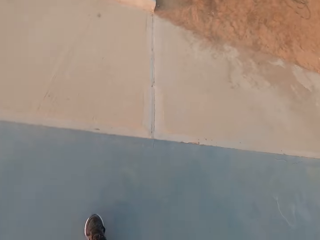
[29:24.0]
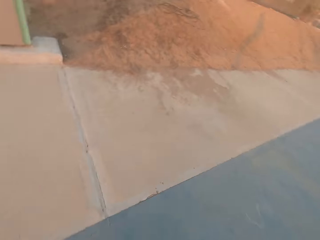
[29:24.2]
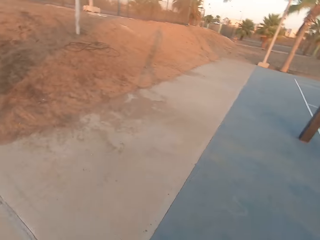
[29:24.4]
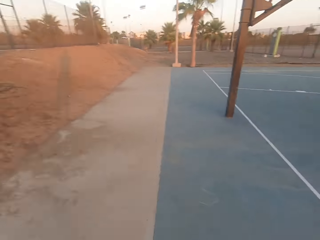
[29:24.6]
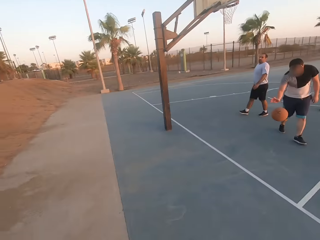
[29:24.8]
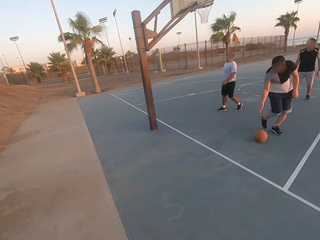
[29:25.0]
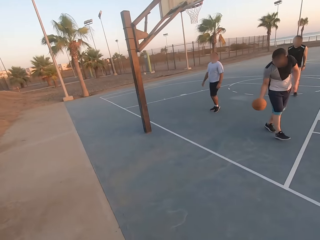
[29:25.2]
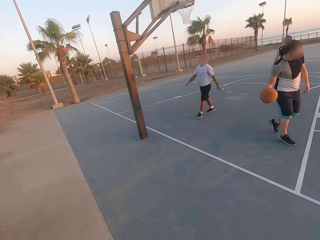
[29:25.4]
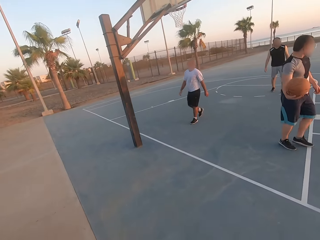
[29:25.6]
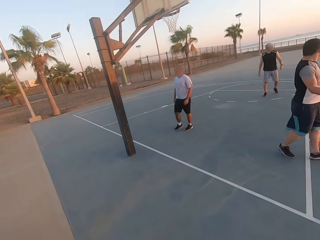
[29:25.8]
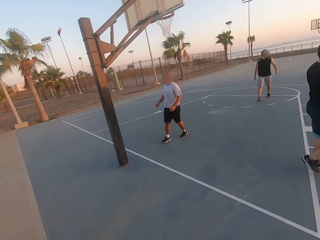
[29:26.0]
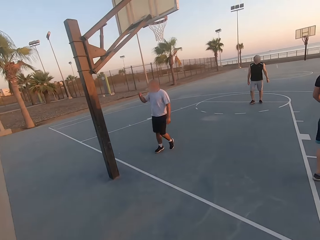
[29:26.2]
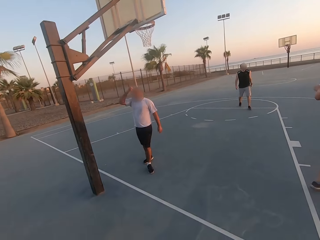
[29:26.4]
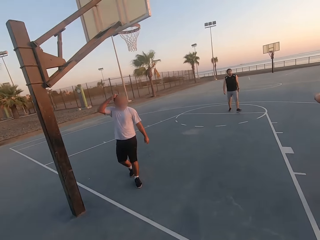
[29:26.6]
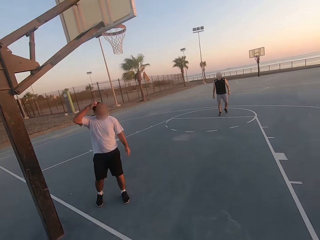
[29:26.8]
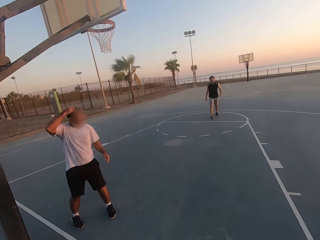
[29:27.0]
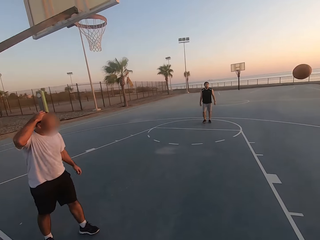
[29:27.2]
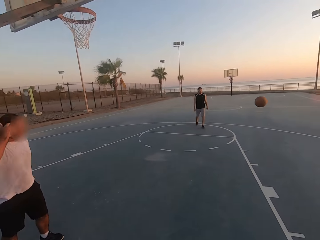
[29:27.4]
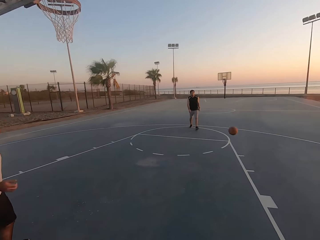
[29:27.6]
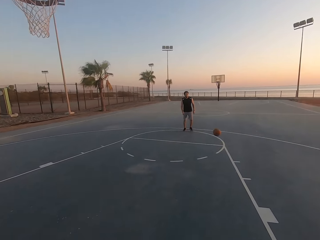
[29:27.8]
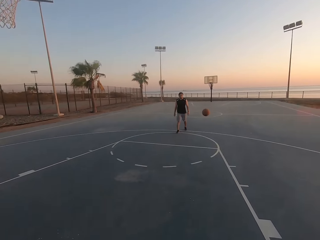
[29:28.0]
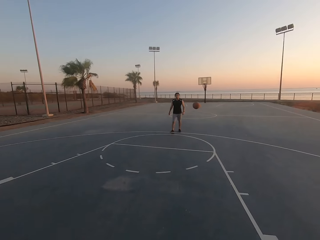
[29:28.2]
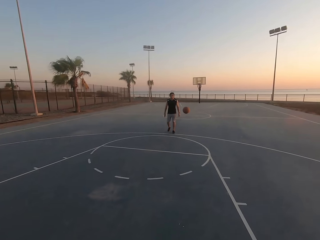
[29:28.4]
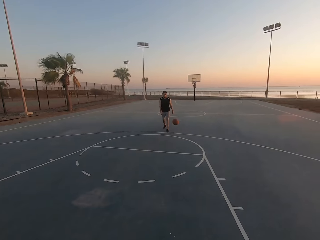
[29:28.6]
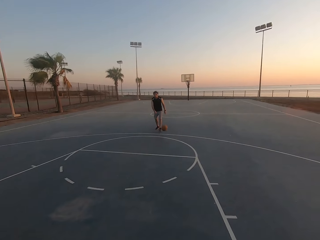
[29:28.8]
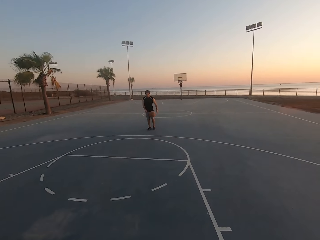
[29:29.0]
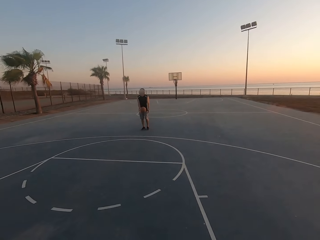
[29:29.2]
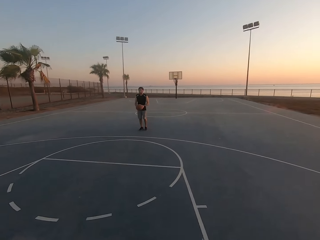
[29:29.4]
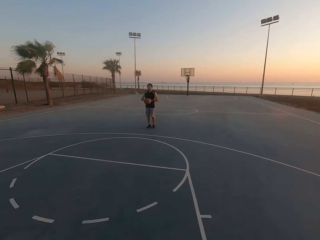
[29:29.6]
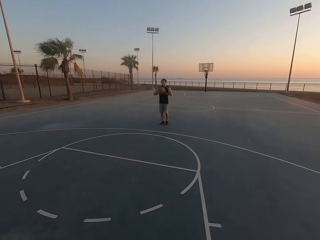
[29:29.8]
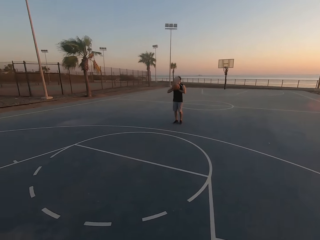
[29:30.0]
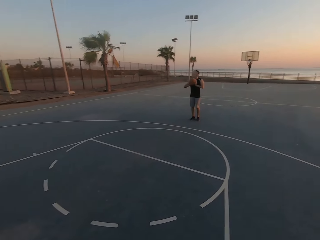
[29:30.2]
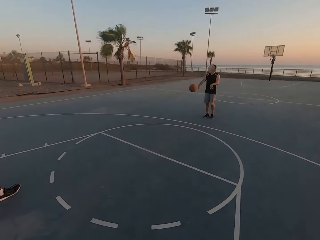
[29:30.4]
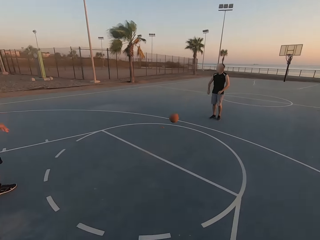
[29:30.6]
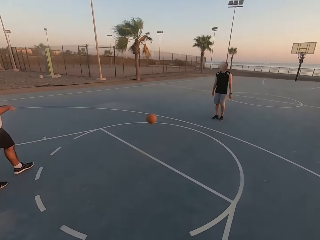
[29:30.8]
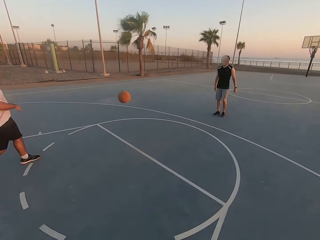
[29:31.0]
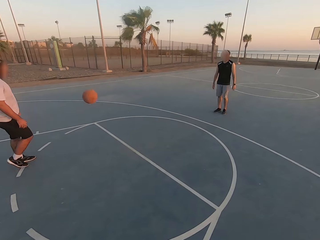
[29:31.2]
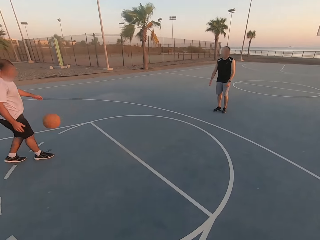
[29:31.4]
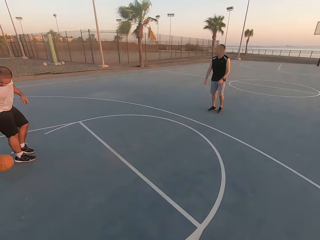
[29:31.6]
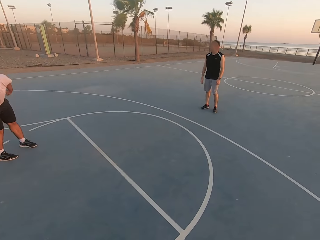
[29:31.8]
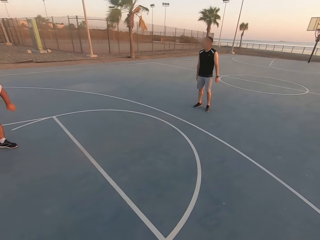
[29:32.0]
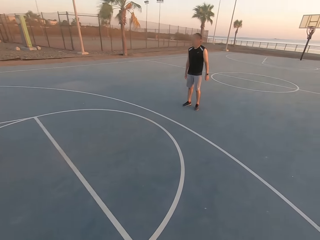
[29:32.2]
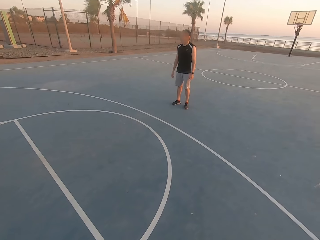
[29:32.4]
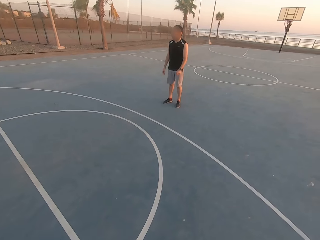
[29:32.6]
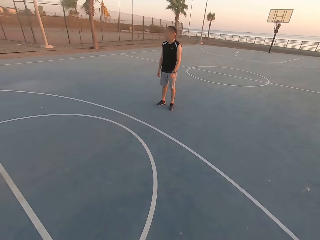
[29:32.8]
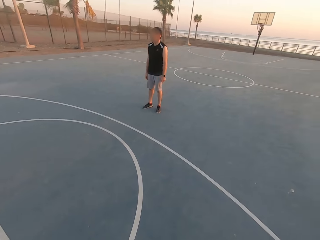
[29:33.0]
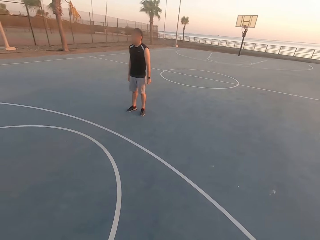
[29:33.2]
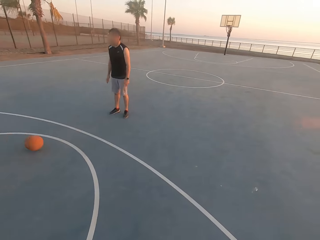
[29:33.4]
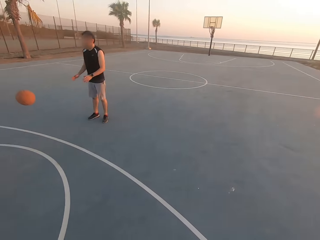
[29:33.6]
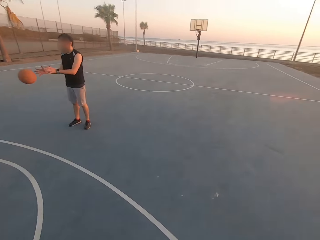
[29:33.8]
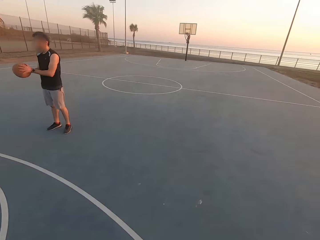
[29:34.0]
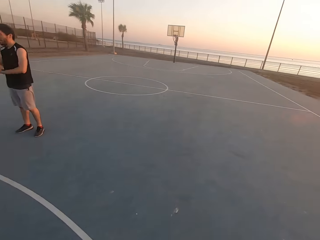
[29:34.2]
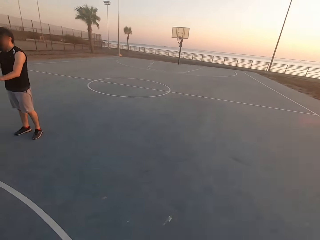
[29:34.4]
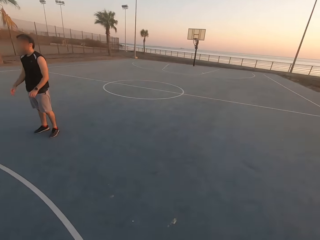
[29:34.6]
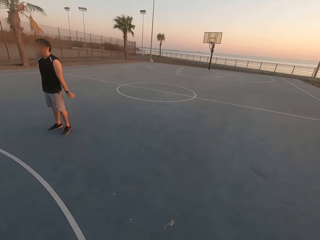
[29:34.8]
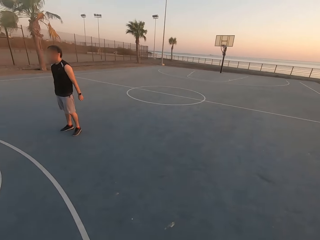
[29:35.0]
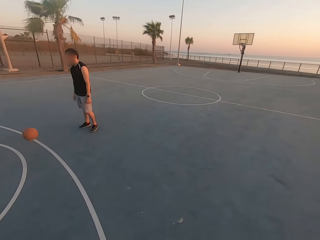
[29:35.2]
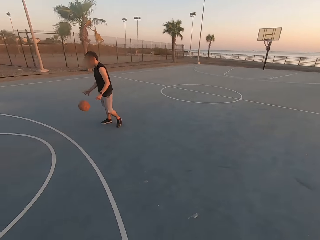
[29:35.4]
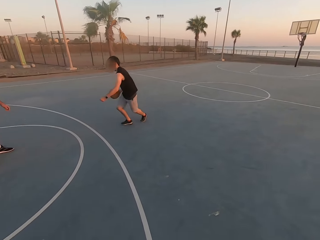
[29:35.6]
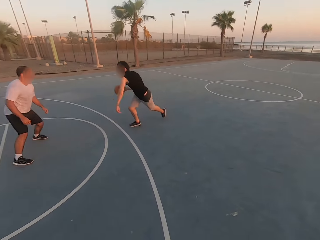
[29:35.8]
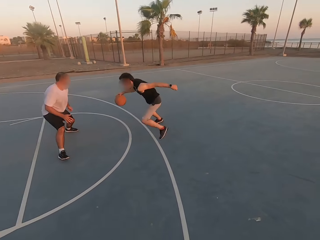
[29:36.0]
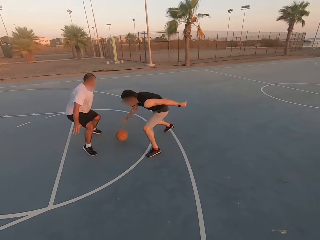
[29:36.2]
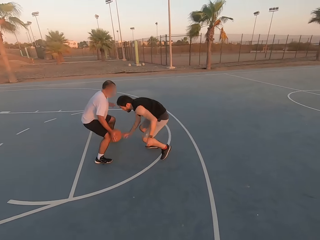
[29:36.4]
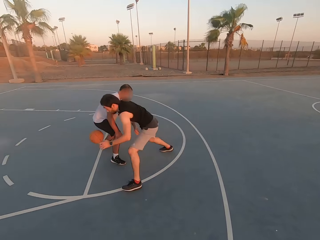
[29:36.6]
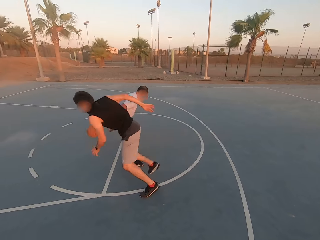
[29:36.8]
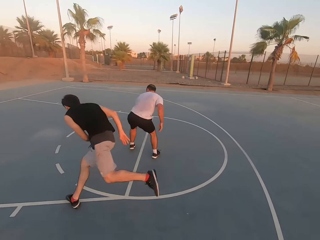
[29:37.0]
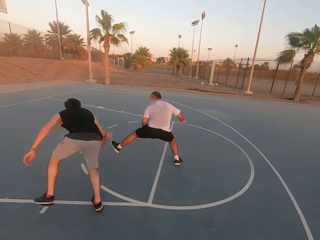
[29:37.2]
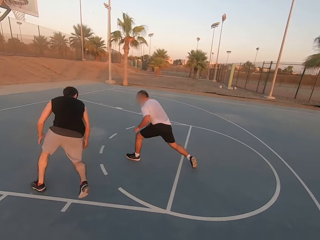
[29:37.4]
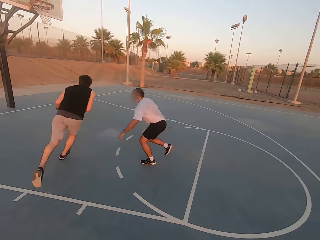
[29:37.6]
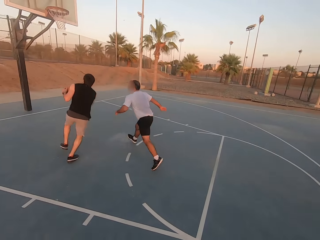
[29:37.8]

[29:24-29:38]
The camera wearer throws the ball in the court and picks up the ball. A man dribbles the ball. The camera wearer looks around. The man dribbles the ball again. Another man walks. A third man walks. The first man throws the ball to the second man. The third man picks up the ball. The second man holds the ball. The second man throws the ball to the third man. The third man picks up the ball. The camera wearer walks. The second man holds the ball. The third man throws the ball to the second man. A man picks up the ball. The second man throws the ball to the third man. The third man throws the ball to the second man. The second man dribbles the ball. The third man shields.

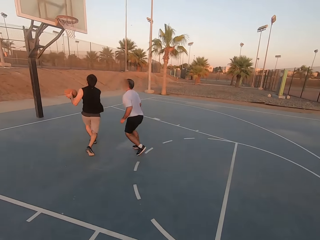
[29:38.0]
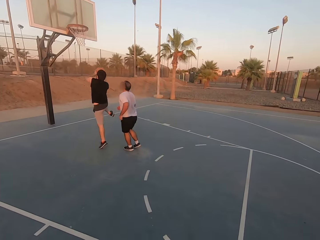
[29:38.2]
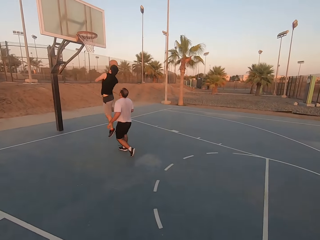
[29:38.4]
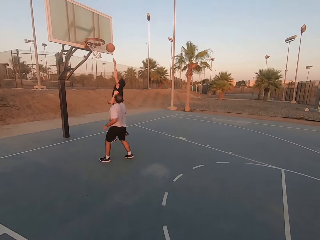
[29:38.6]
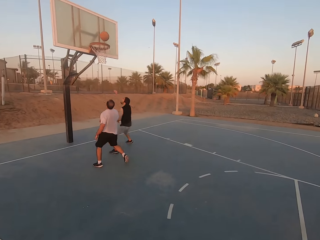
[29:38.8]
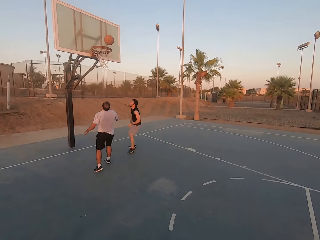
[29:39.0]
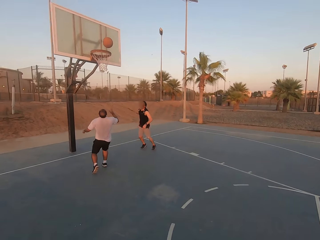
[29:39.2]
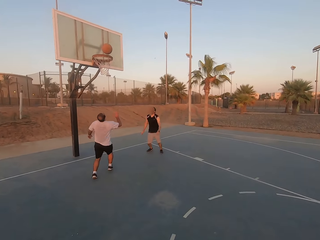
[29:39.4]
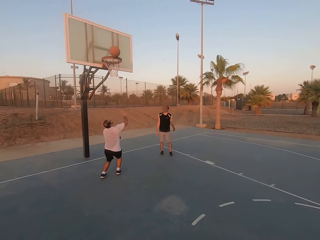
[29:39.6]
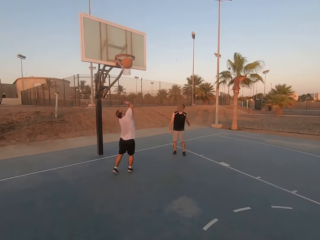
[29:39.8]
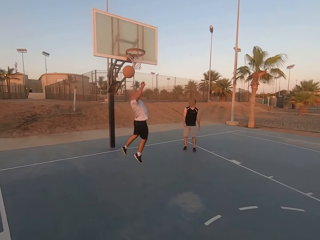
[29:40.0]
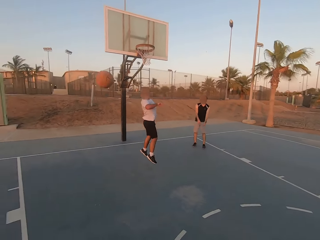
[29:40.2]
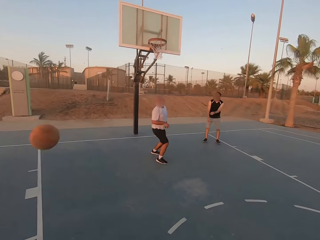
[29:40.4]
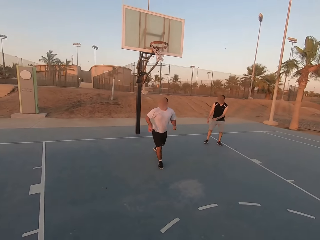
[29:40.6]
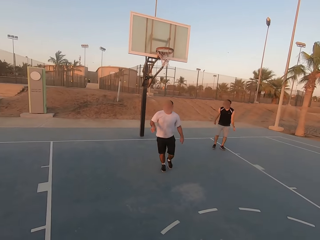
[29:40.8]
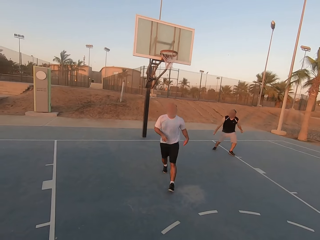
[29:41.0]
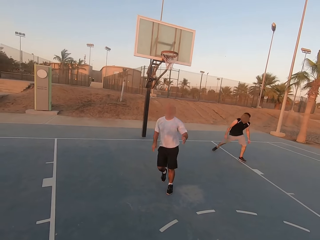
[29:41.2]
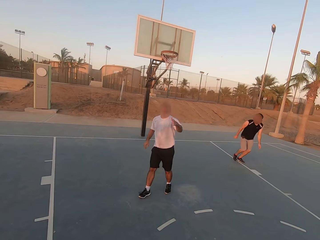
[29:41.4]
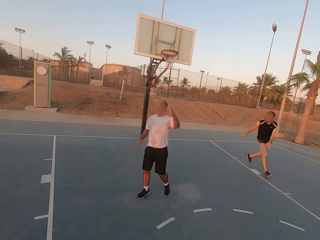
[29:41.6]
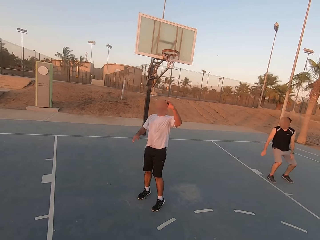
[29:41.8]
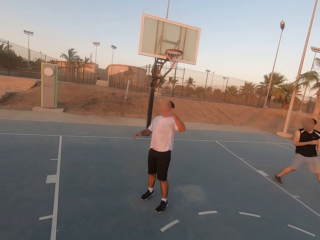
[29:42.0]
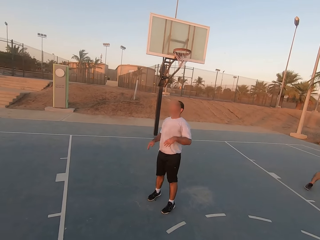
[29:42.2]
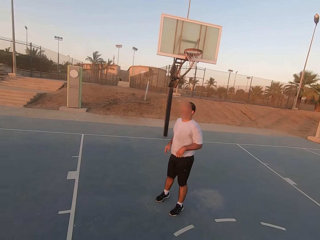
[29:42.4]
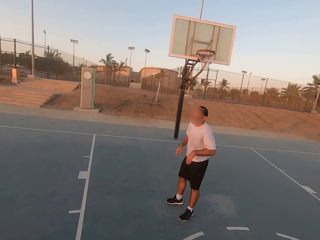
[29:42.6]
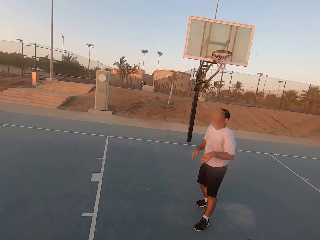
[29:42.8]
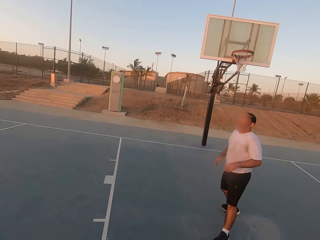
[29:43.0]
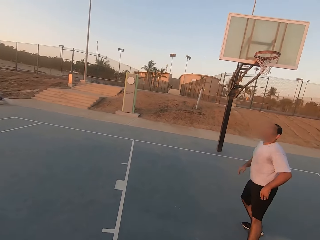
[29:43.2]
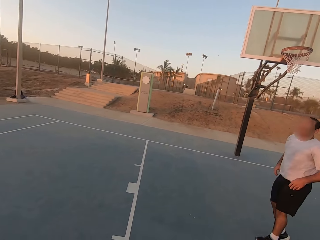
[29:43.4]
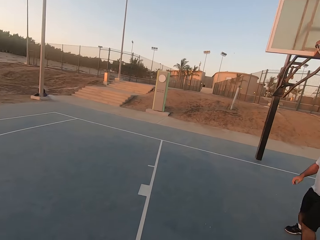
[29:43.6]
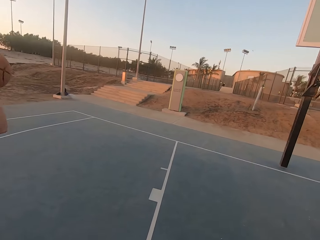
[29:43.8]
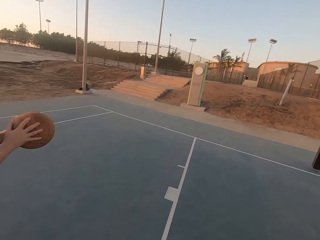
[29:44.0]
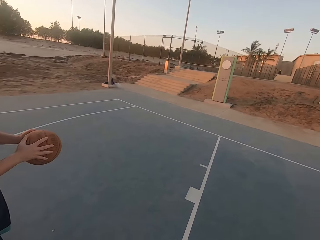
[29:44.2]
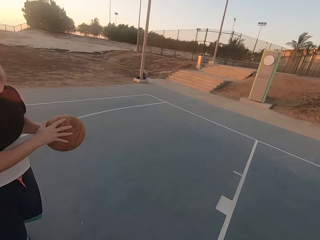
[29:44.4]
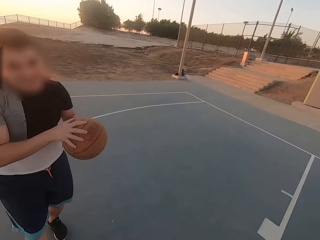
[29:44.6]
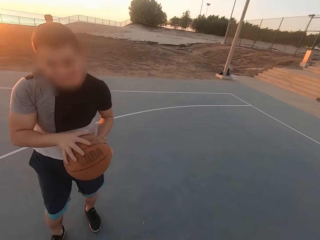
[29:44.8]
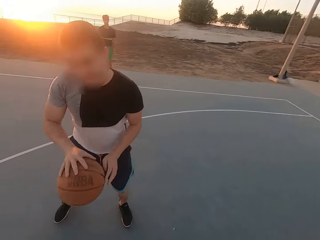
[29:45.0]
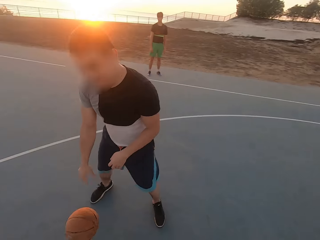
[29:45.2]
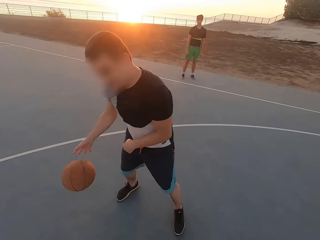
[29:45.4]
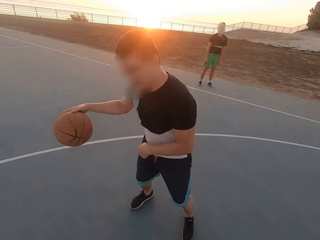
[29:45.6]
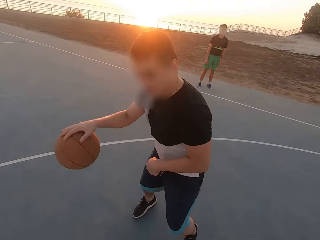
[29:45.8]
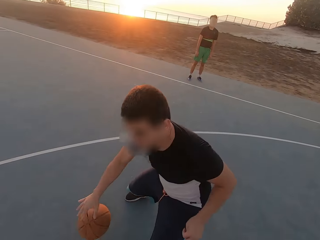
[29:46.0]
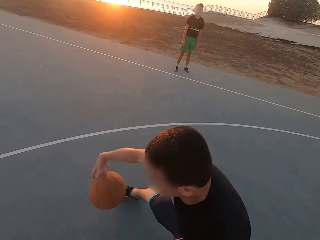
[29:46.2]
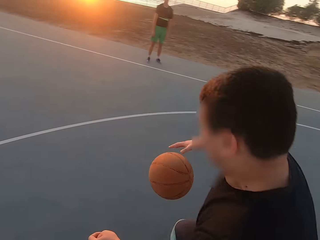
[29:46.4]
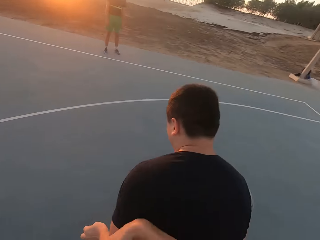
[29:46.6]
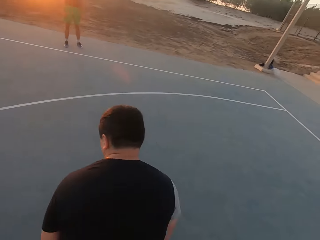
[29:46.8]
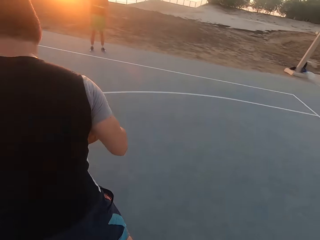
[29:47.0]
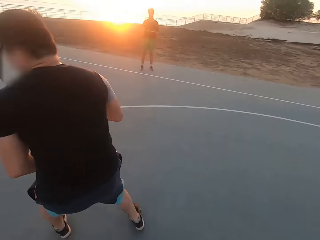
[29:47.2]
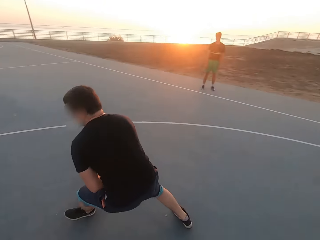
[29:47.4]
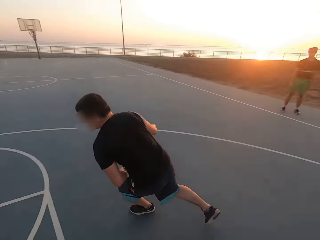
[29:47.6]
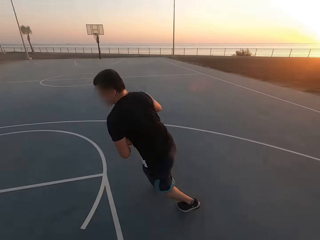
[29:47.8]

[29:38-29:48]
A man jumps and throws the ball in the hoop. Another man taps the ball and jumps. The second man walks. The first man runs. The camera wearer looks around. A third man picks up the ball, holds the ball, and dribbles the ball.
